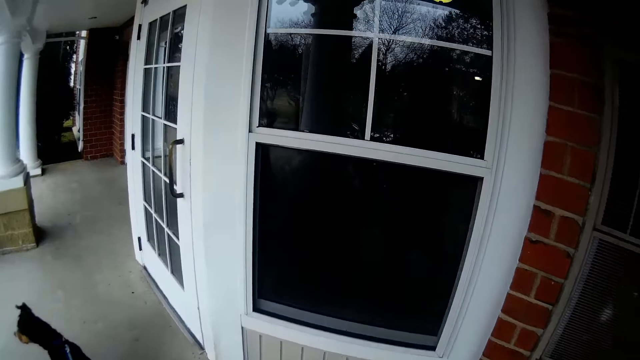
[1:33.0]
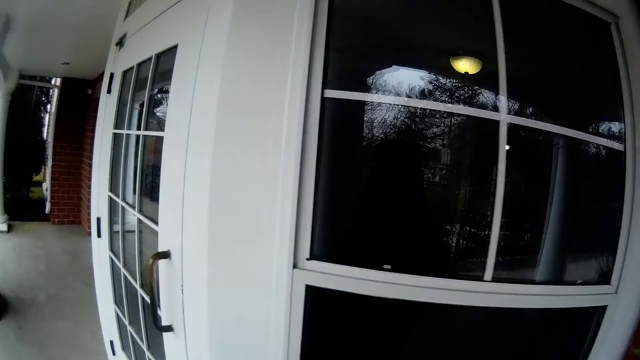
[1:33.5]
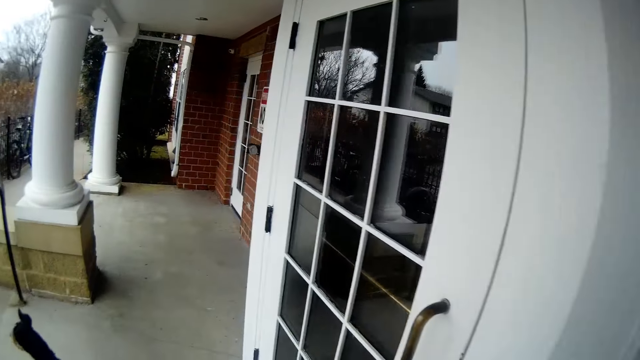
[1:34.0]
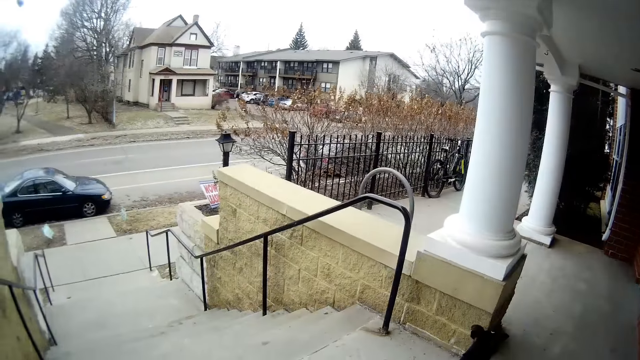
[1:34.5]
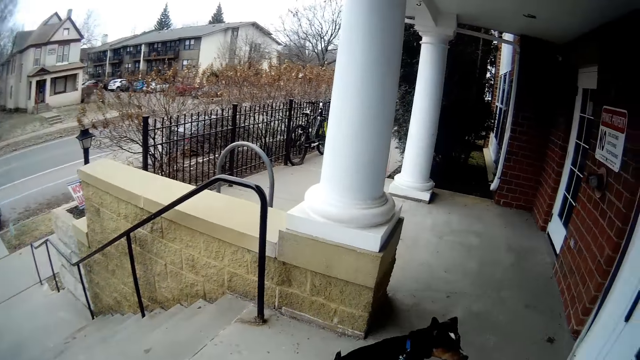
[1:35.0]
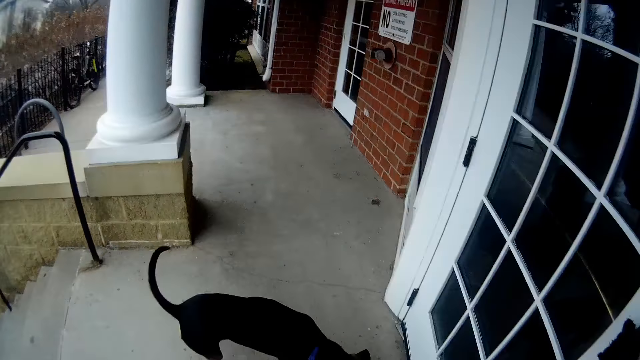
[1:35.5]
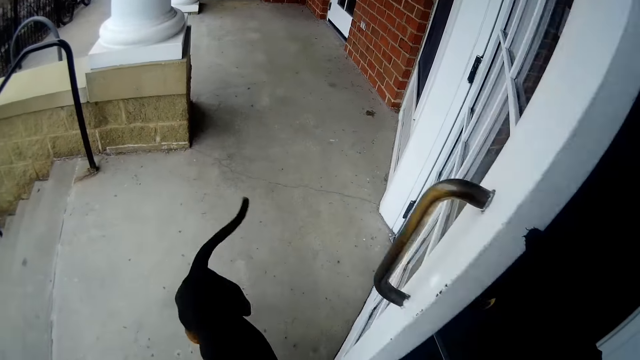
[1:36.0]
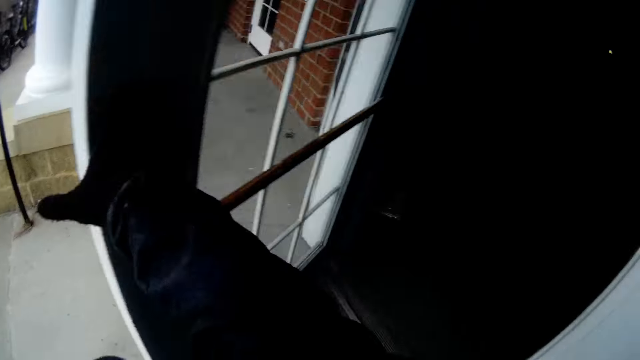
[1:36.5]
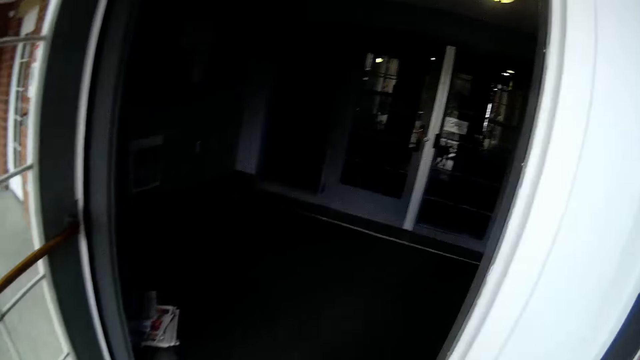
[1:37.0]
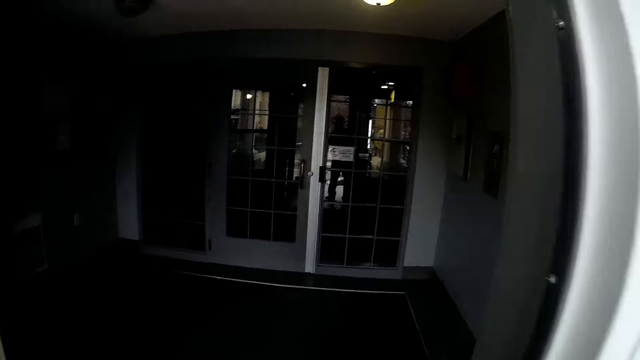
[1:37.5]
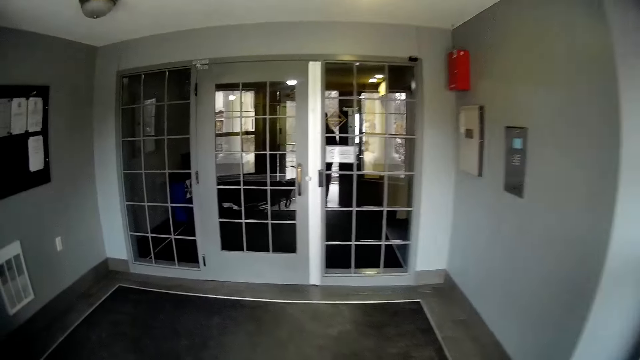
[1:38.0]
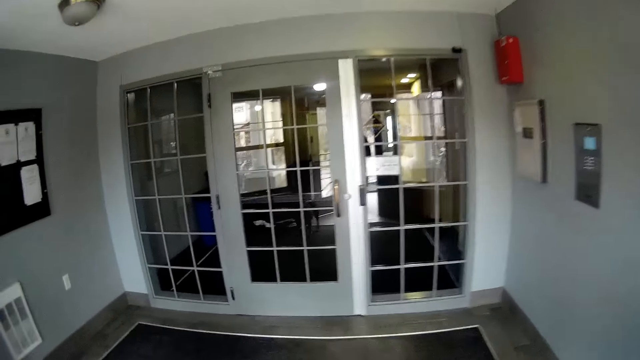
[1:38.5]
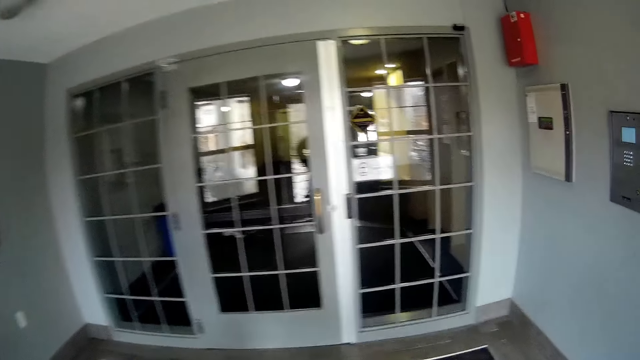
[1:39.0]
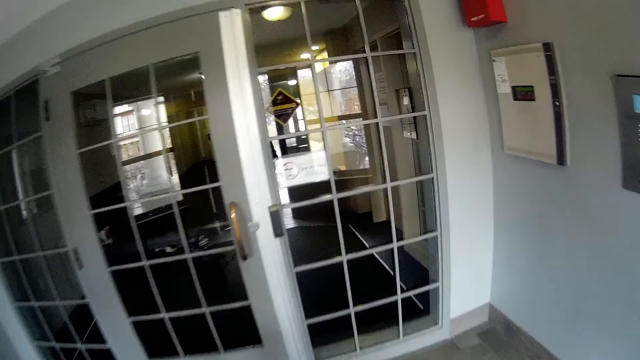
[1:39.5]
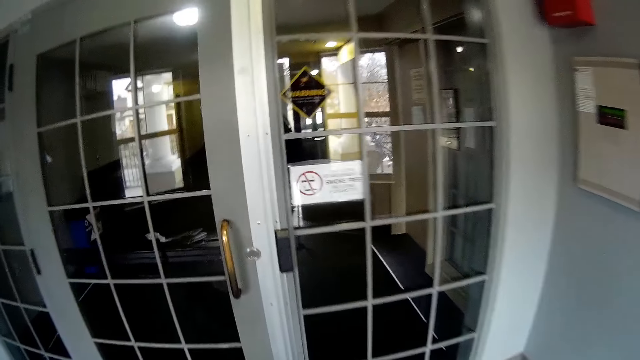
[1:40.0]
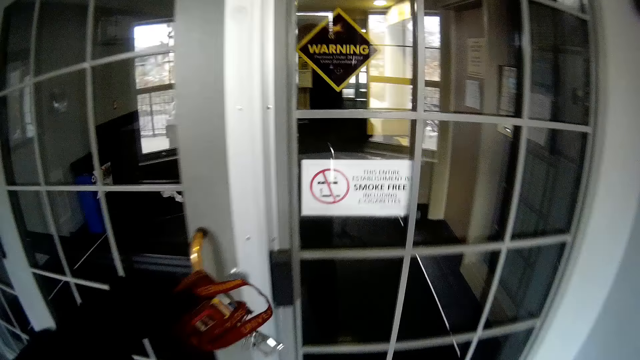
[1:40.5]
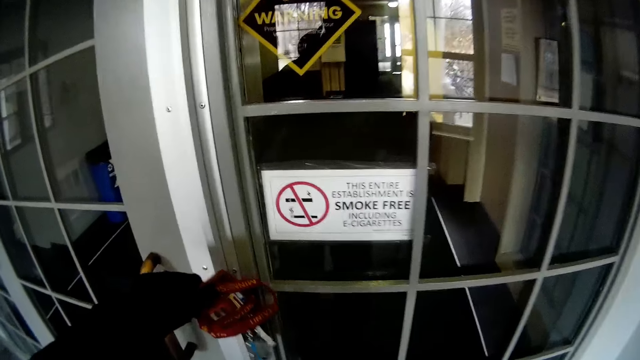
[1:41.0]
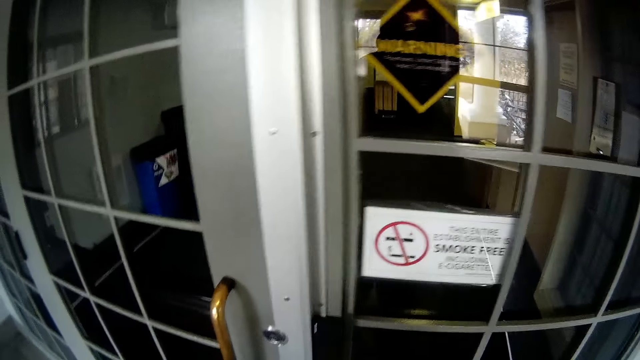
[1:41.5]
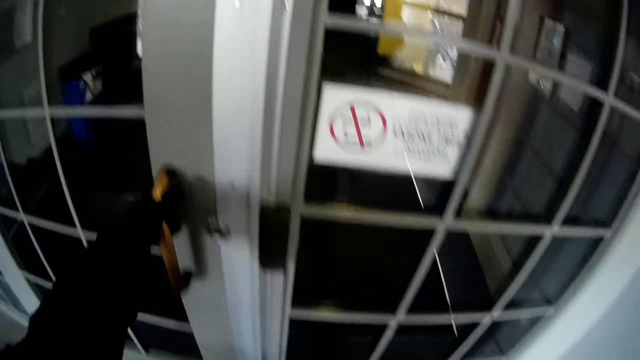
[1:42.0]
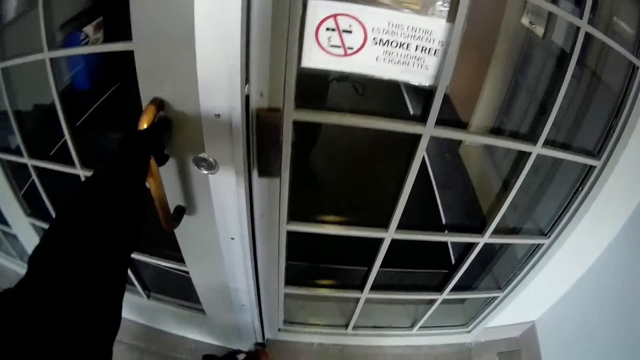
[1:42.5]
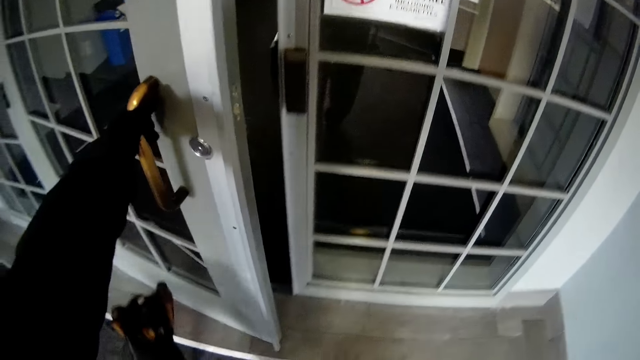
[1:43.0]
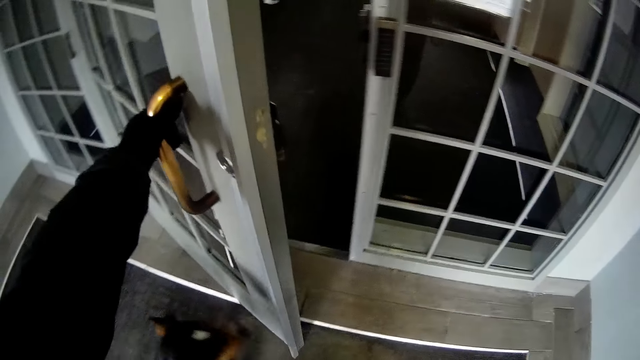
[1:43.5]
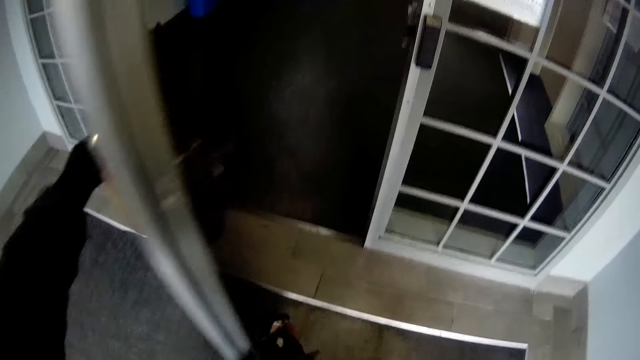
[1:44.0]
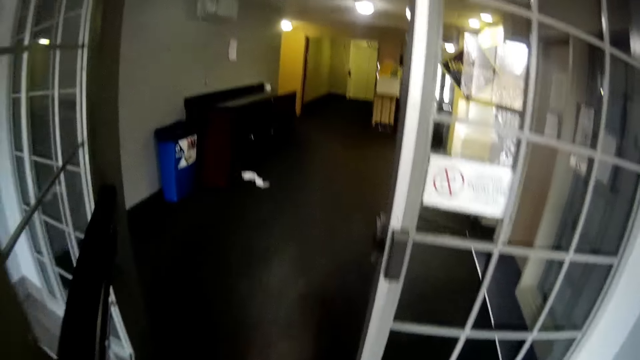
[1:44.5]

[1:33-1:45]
The camera wearer opens a door with his hand. He walks around the room. He wipes a keycard on a keycard lock with his hand. He opens another door with his hand.

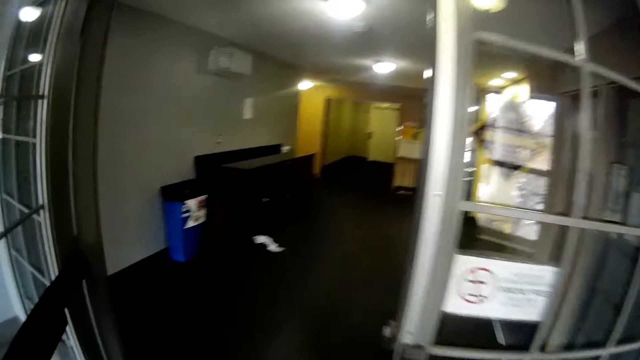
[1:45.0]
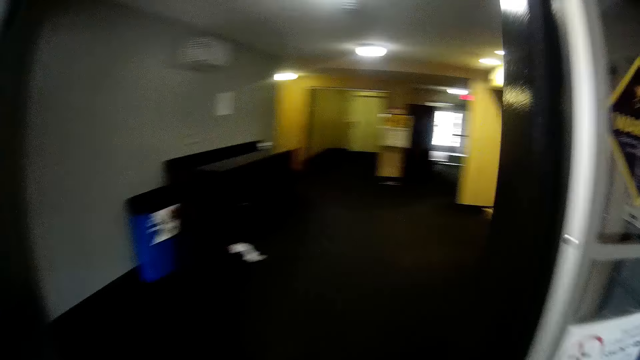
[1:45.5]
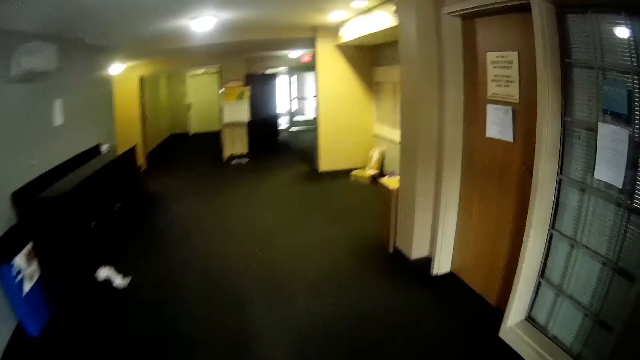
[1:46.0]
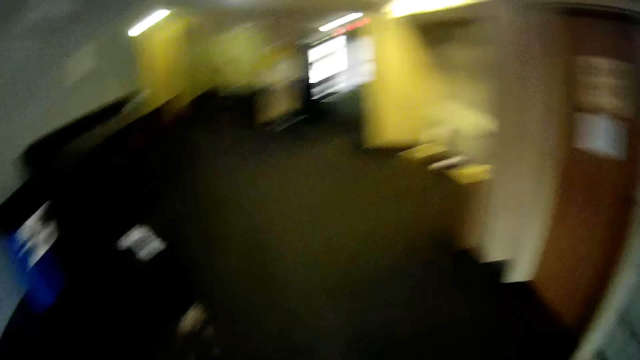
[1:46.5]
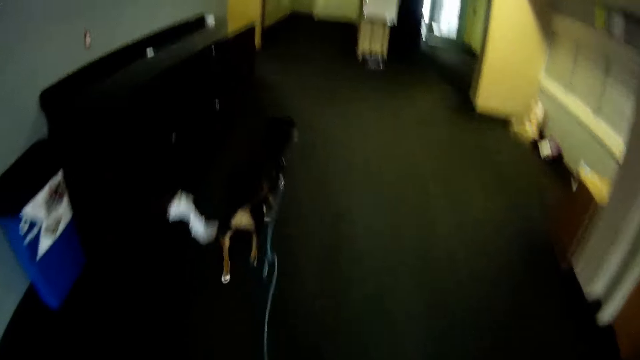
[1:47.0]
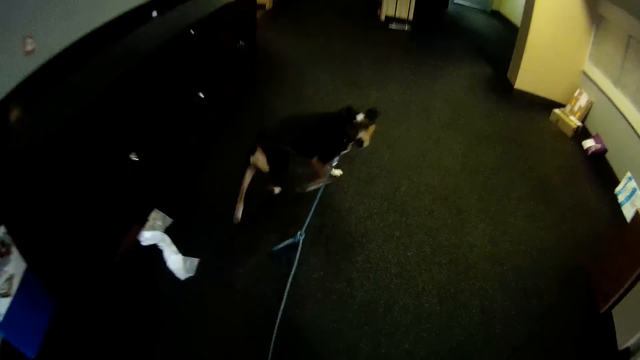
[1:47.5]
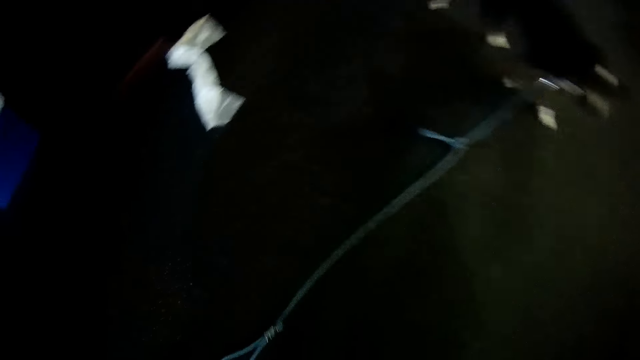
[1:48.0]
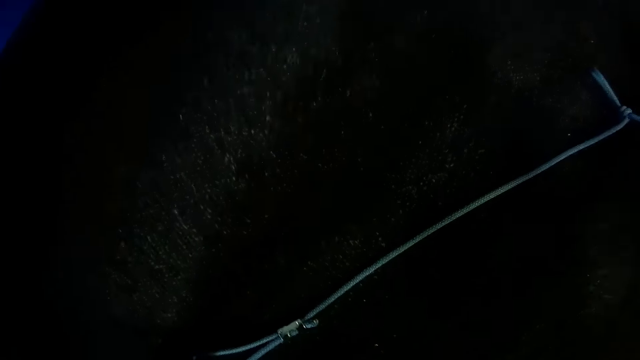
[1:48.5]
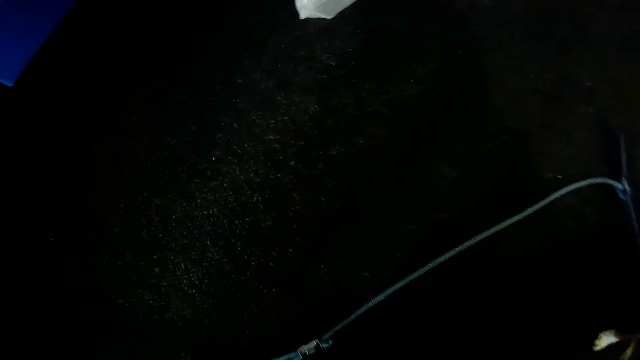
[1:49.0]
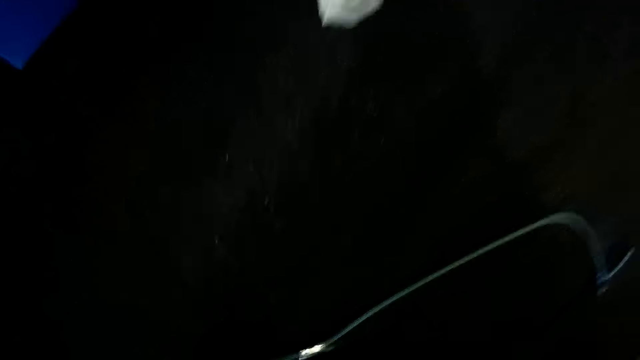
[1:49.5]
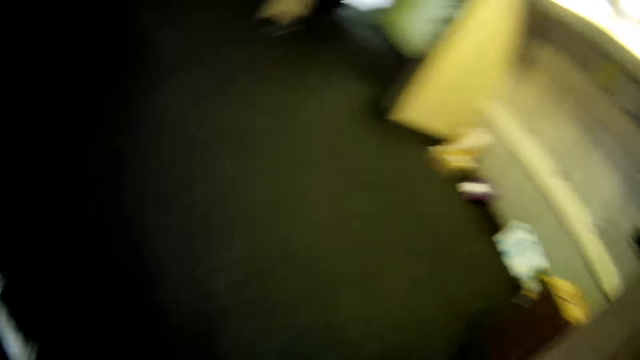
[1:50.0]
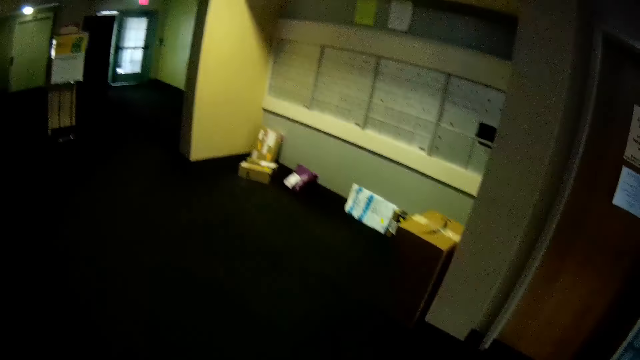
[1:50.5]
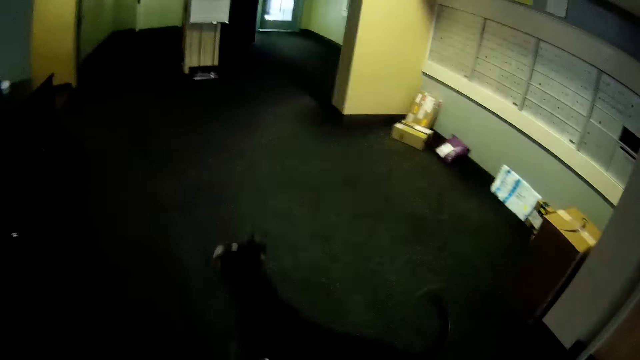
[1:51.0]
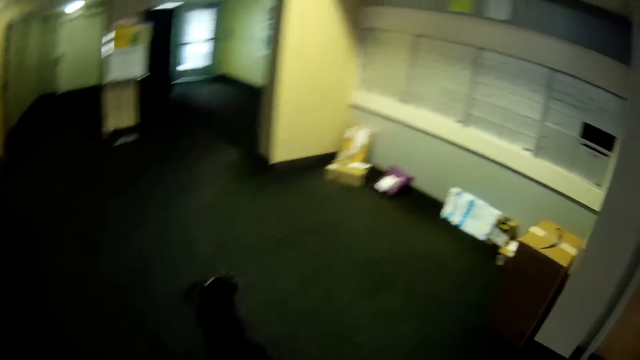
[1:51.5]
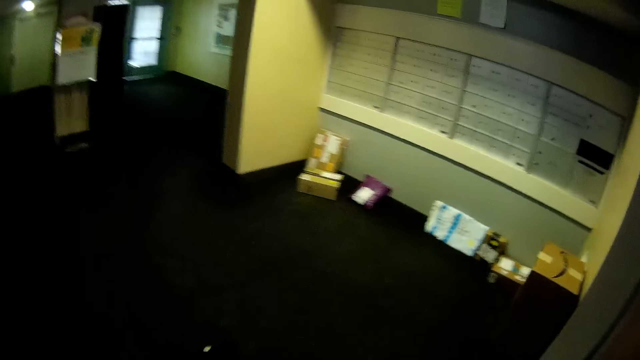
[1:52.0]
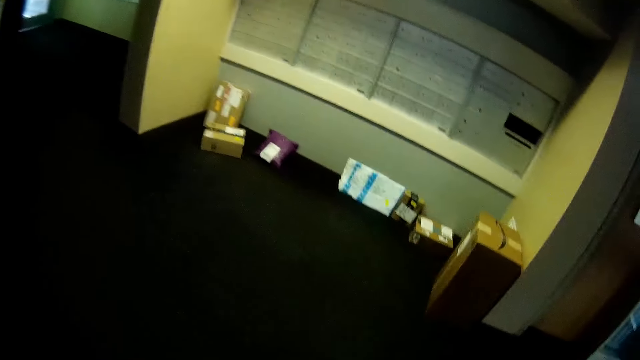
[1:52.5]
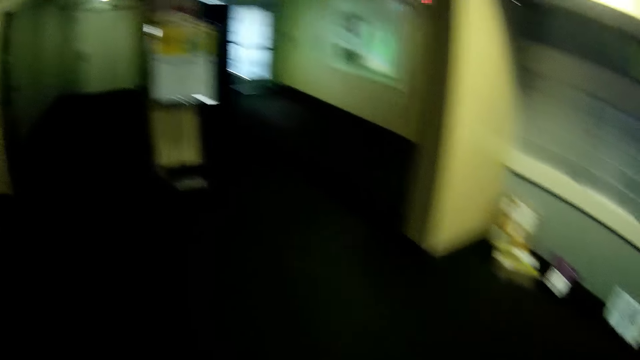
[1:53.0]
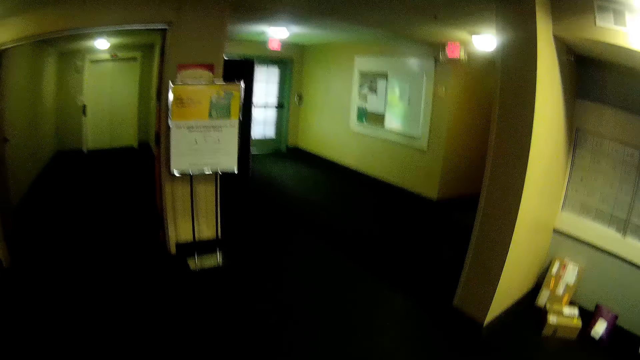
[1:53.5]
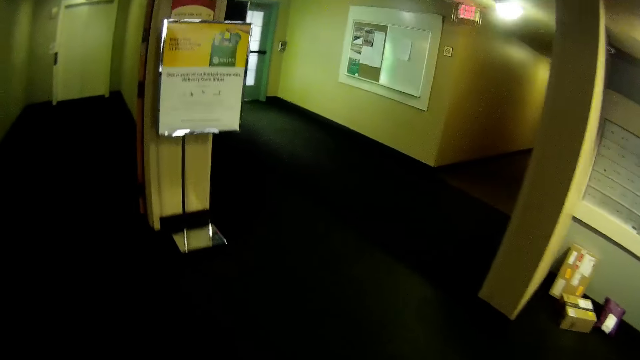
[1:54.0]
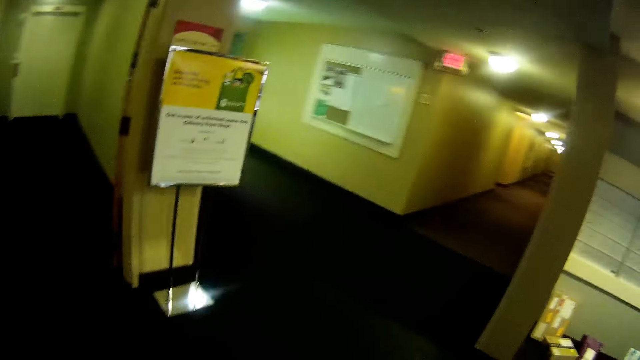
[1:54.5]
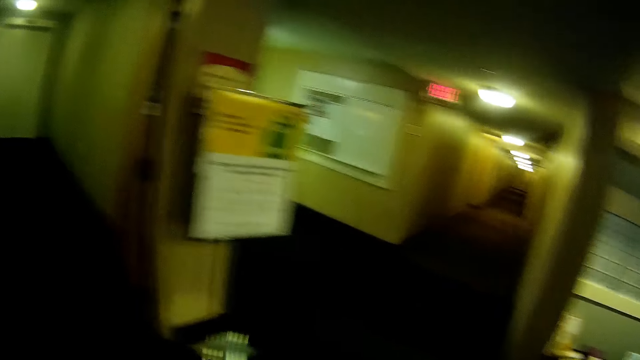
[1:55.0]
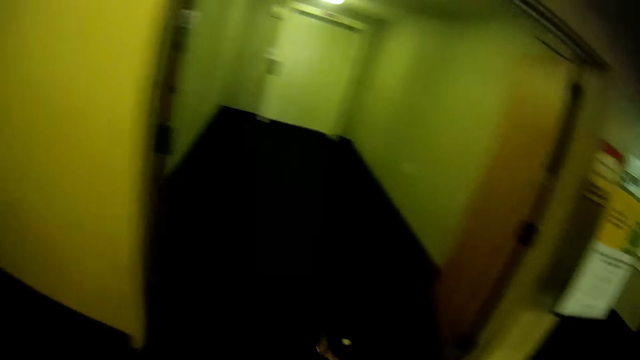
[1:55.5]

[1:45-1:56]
The camera wearer walks around the house. They pick up a dog leash from the floor. They walk around the house.
